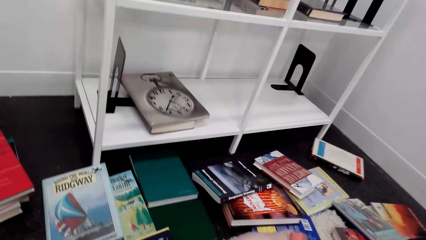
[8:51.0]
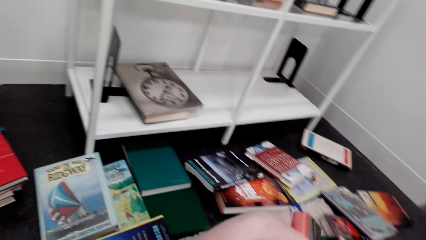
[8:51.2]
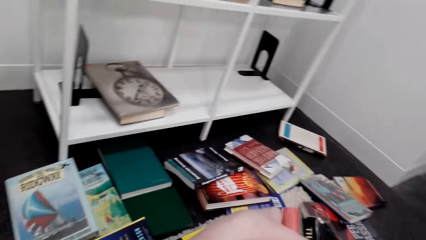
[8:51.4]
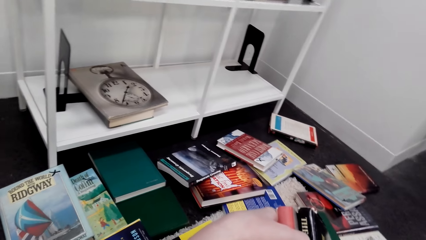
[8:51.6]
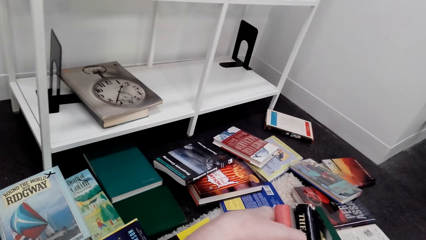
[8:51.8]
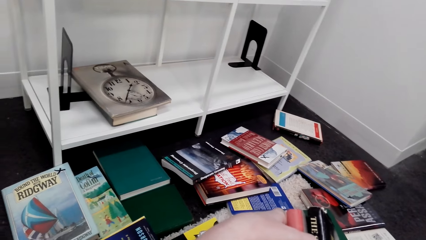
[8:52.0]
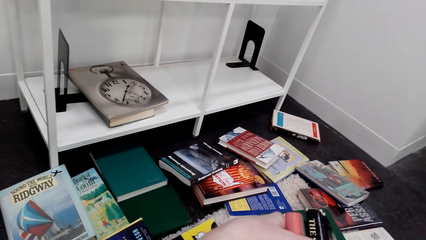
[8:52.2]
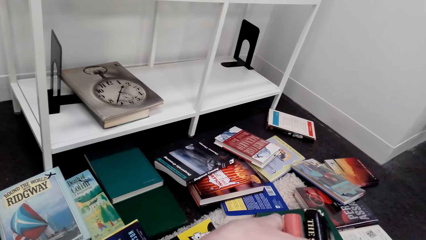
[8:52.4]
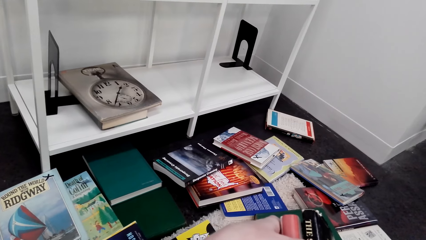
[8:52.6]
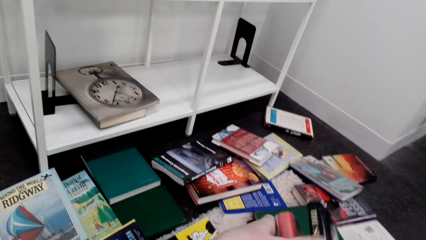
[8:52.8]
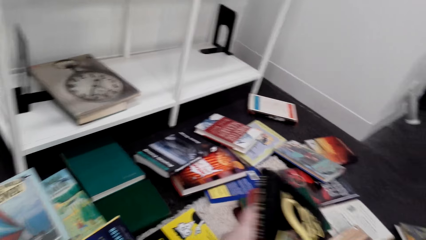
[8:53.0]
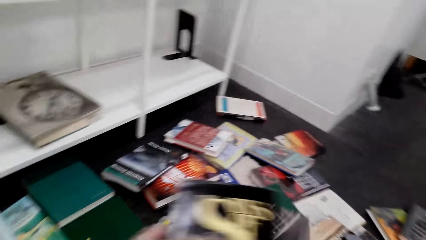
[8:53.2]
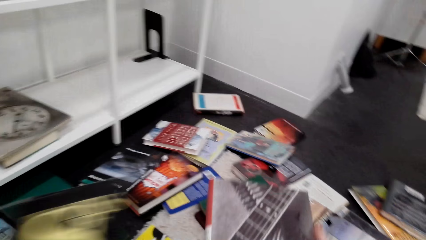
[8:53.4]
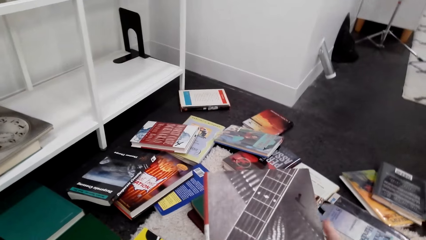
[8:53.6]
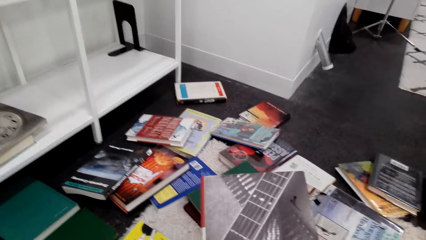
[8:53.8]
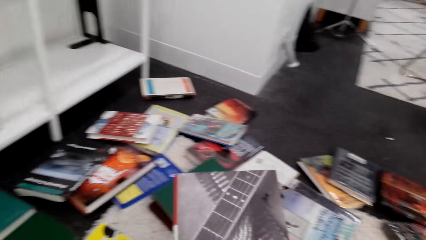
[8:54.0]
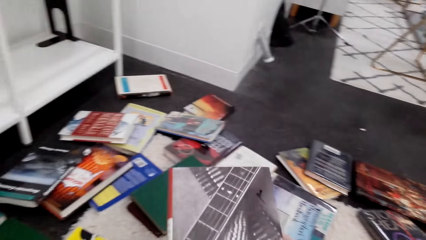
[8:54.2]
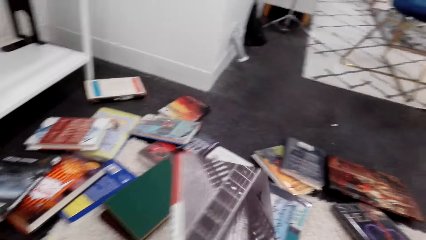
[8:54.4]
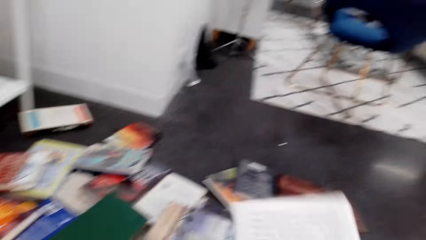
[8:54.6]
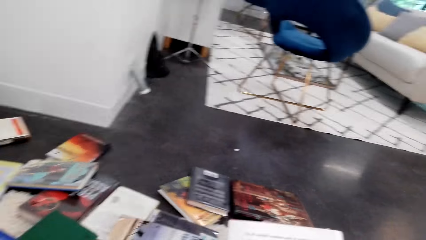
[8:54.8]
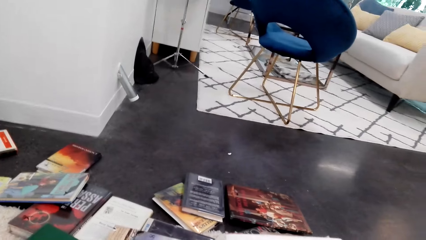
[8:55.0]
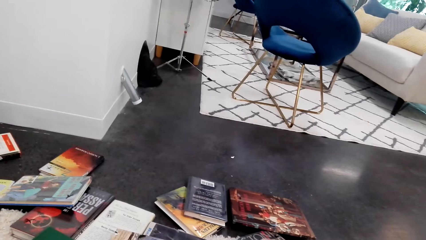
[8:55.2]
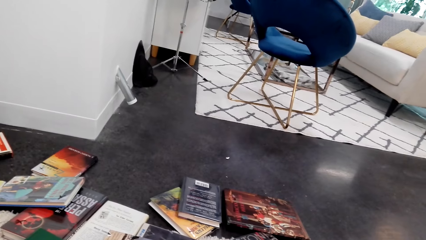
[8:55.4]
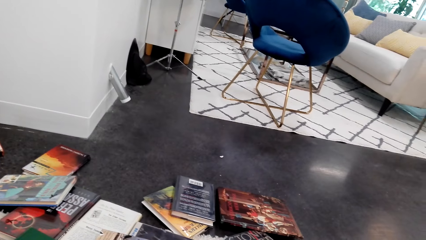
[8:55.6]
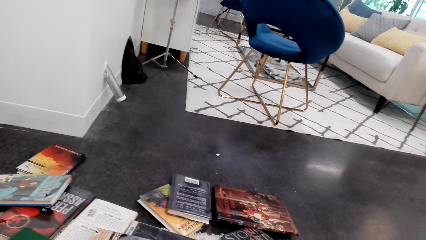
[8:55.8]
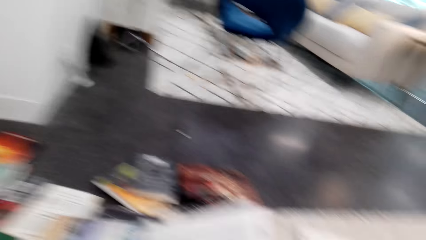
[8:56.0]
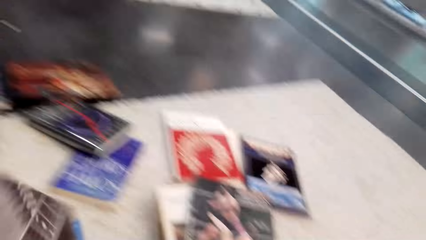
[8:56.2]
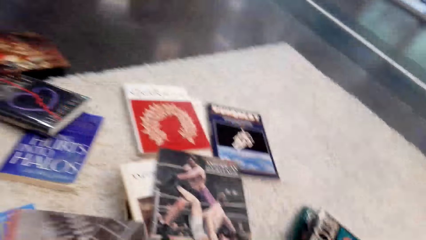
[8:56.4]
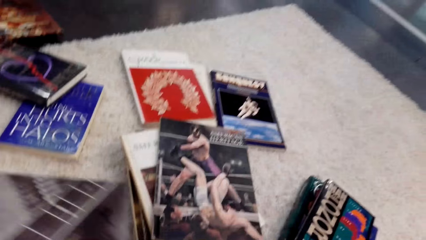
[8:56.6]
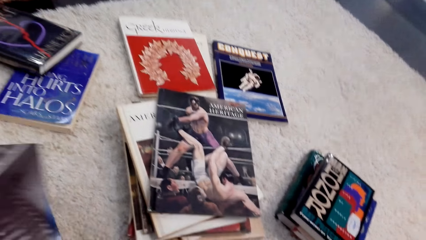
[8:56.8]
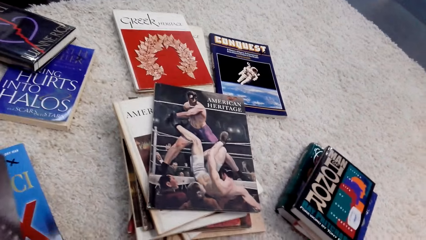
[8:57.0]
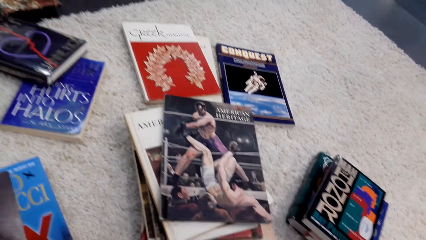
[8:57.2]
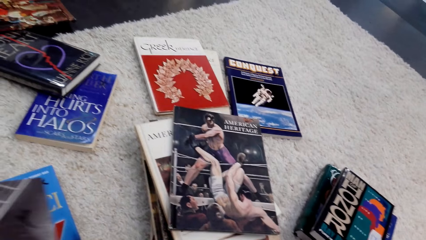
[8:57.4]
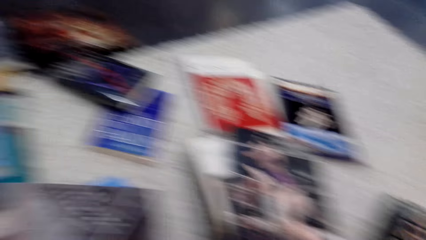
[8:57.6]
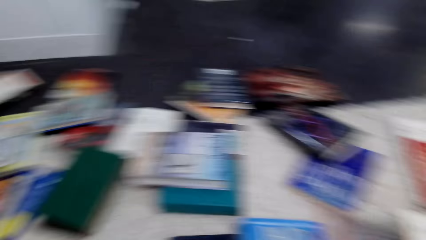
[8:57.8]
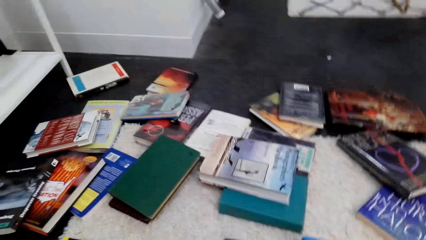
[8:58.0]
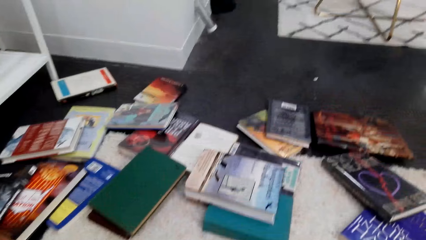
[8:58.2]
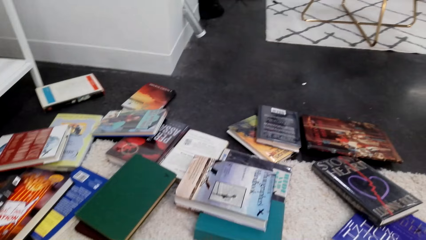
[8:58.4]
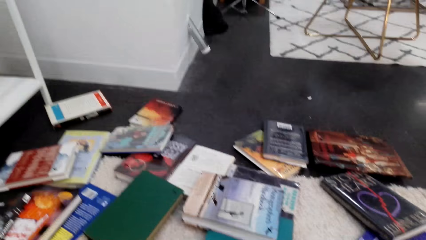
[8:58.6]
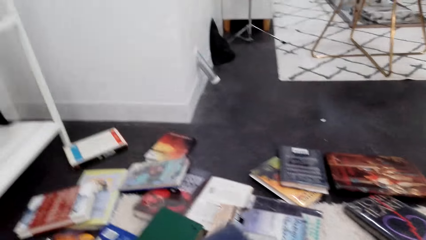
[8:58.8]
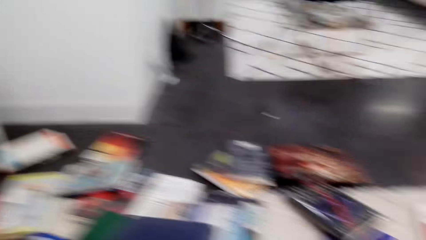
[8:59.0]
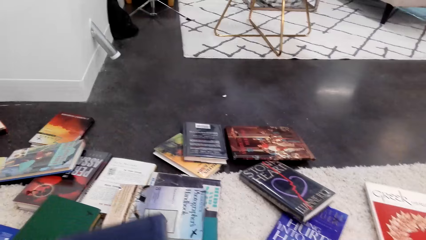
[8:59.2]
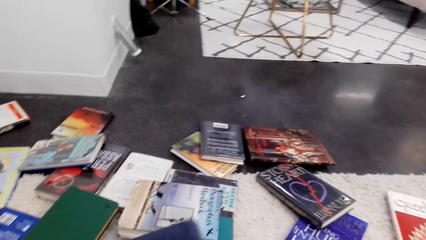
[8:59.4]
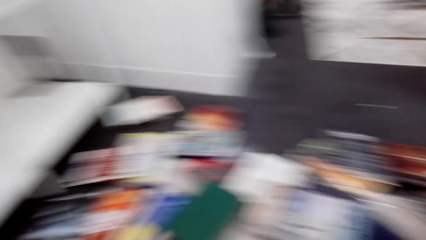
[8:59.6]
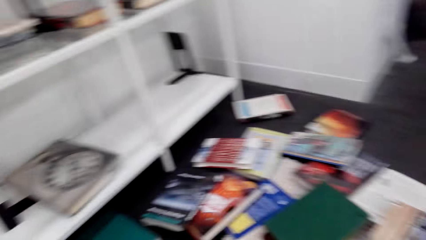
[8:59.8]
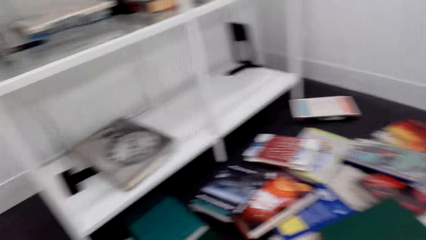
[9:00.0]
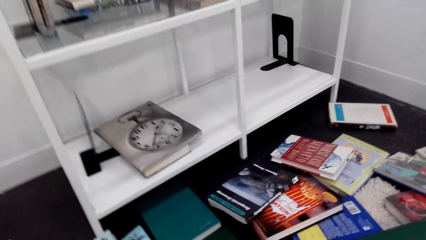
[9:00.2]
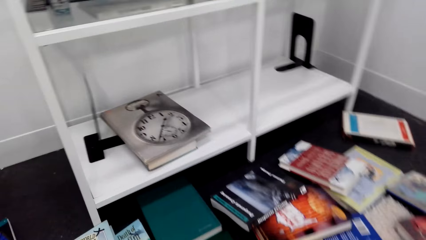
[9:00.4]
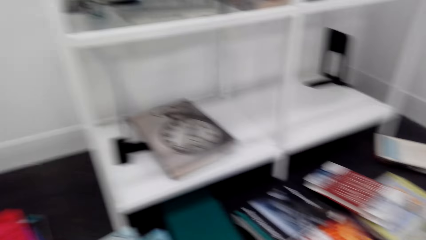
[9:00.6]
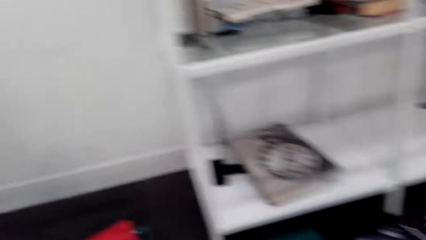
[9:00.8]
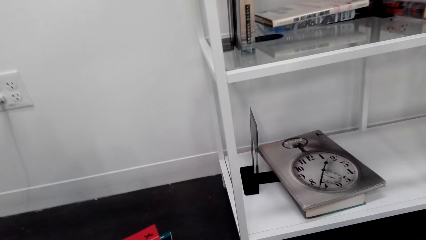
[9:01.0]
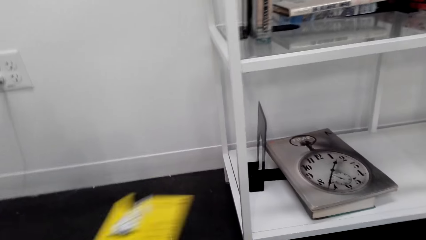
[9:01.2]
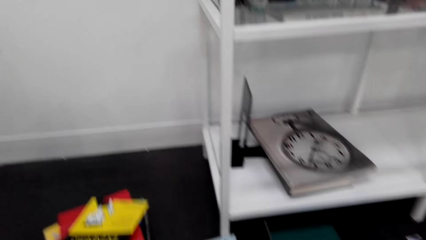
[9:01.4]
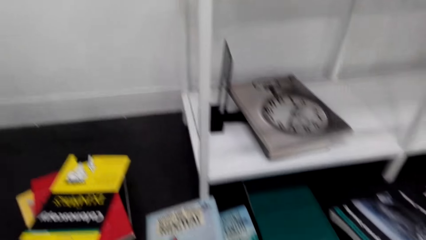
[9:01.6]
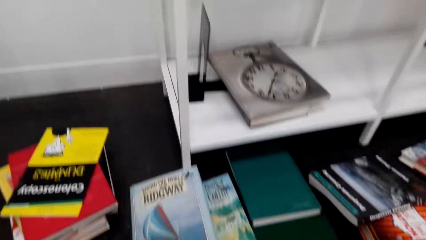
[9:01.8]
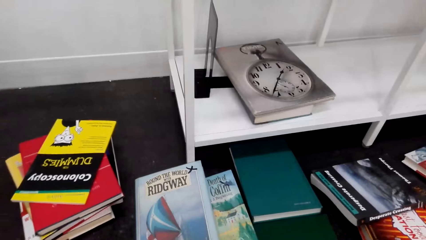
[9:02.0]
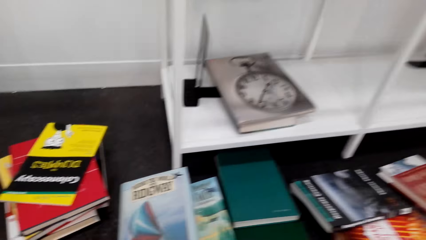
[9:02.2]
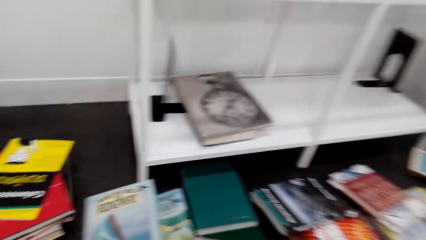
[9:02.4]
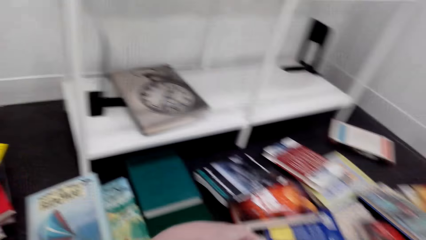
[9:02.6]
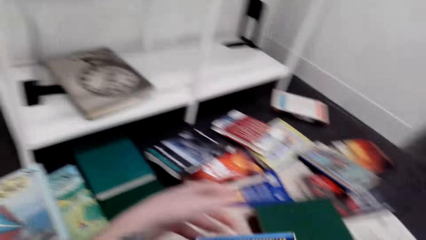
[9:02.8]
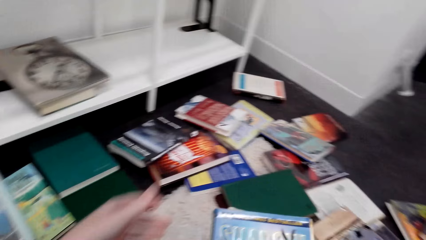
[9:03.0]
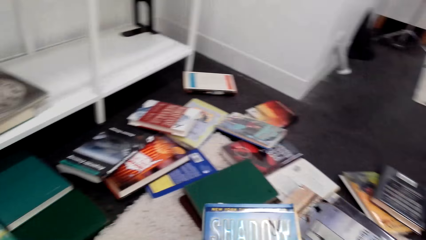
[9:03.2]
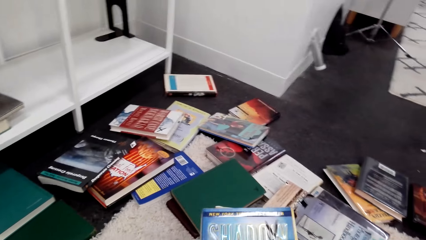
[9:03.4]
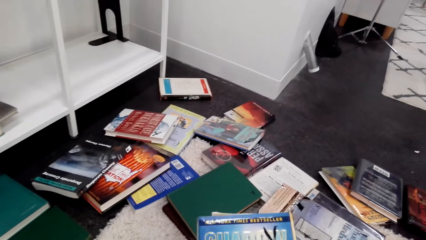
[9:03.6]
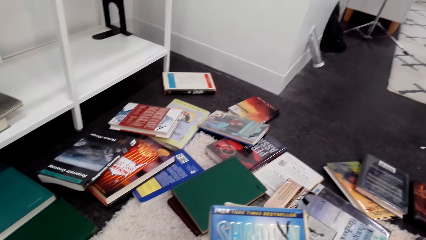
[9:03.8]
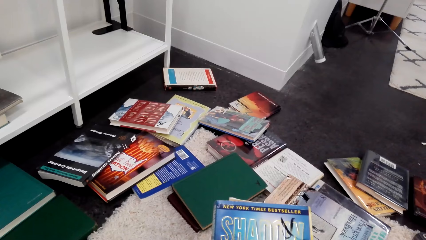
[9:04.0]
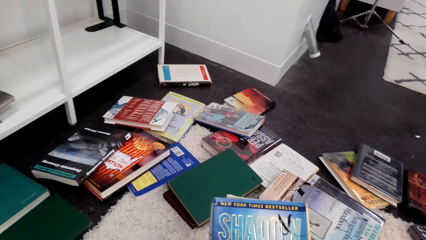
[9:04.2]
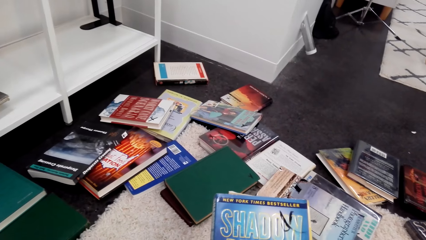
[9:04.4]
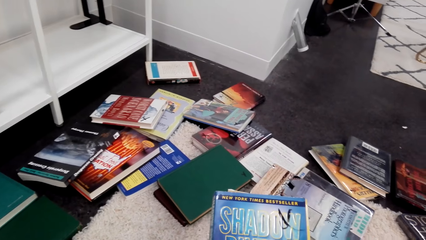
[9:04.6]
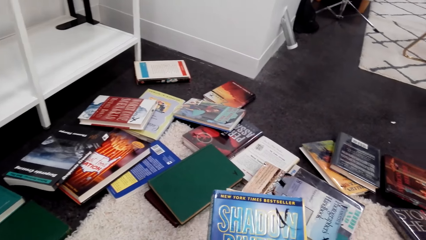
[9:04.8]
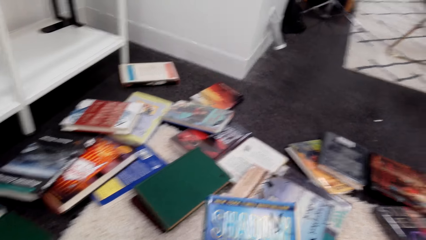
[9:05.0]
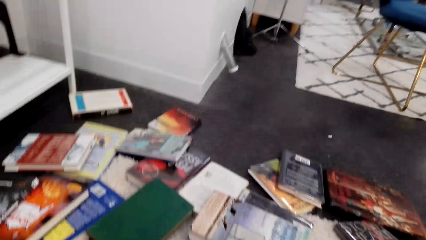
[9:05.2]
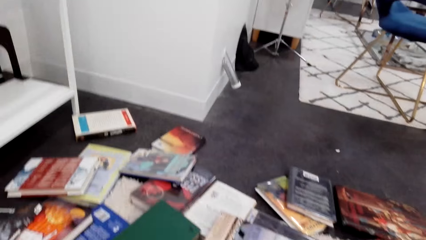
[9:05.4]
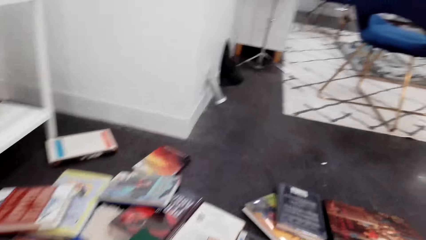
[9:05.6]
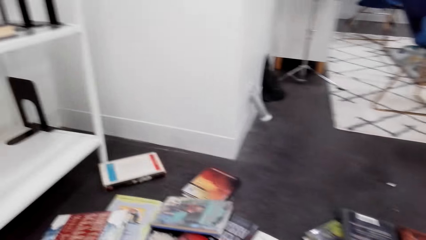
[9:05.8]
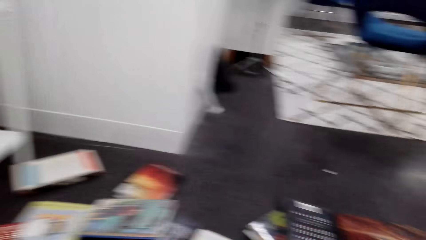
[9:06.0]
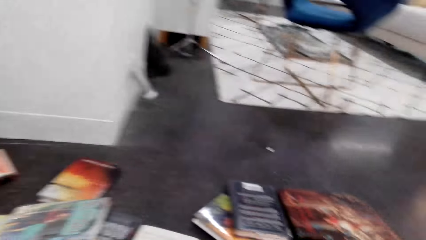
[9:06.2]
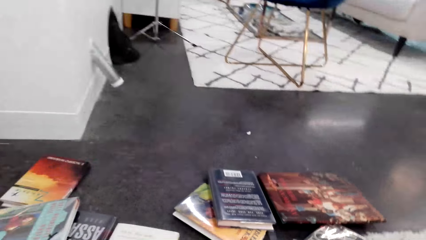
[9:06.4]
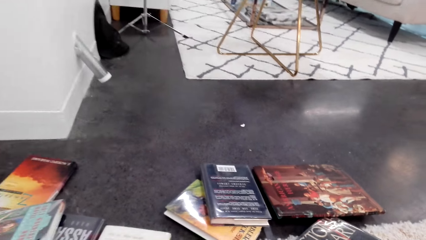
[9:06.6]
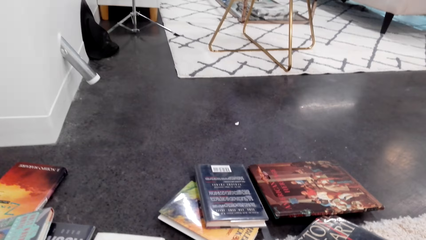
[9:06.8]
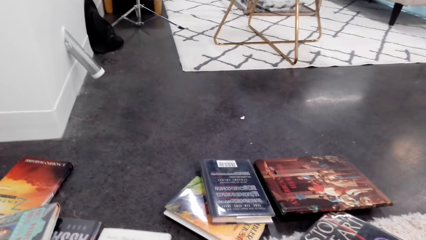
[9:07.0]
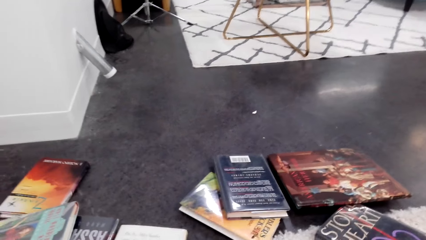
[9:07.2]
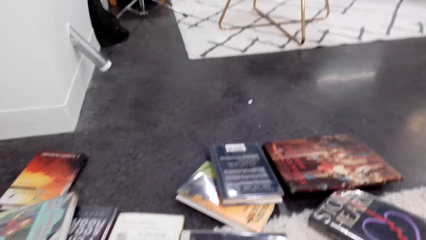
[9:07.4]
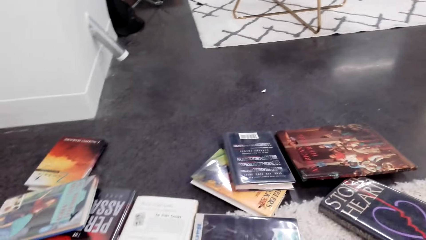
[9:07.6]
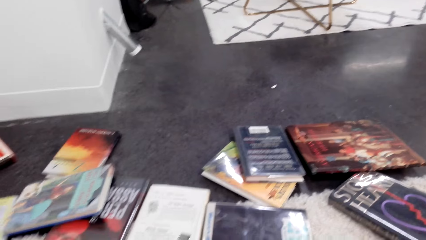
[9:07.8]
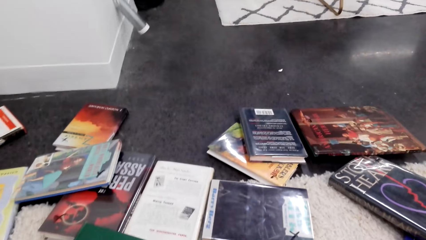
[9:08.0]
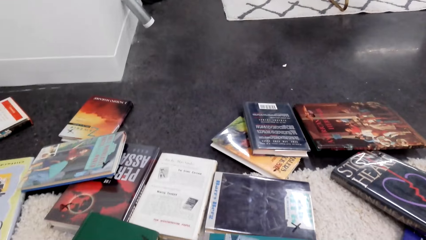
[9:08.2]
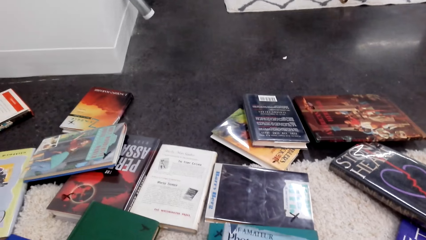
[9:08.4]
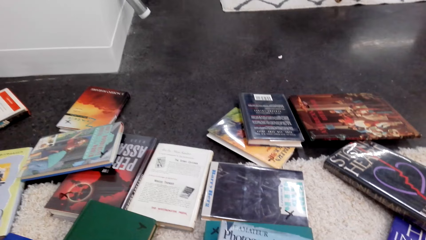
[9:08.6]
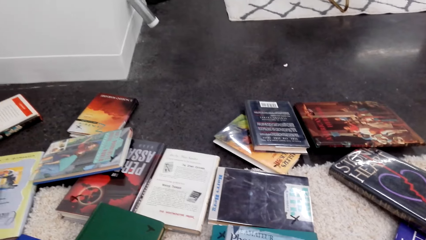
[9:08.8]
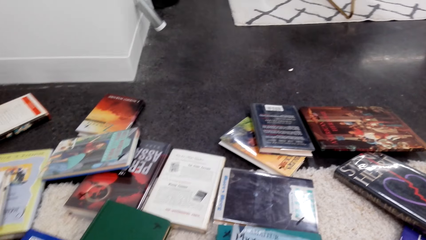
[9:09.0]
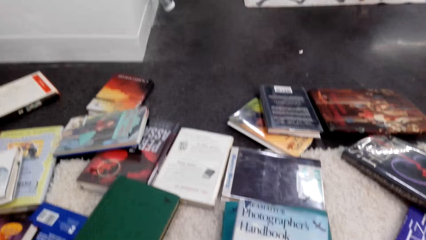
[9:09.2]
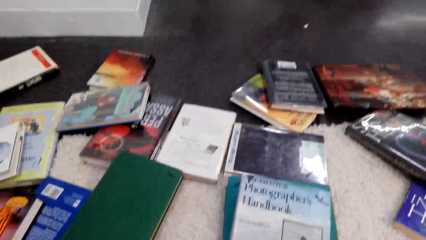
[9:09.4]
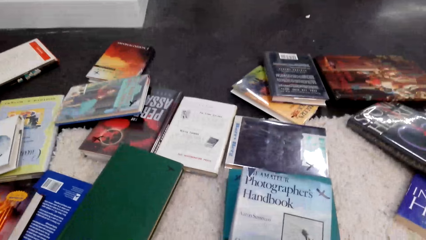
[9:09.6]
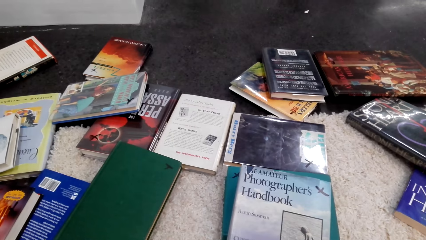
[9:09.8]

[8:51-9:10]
The camera wearer arranges the book. They put books on the floor. They check the book. They put the book on the pile of books. They throw the book on the pile of books. They pick up books from the floor. They check the book.
